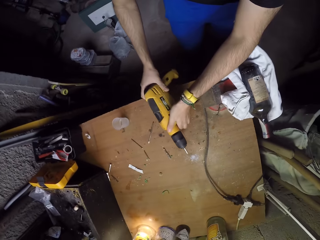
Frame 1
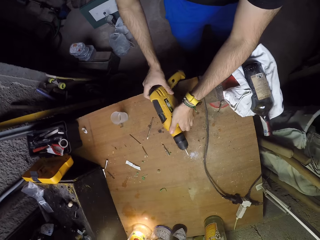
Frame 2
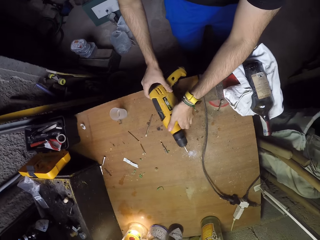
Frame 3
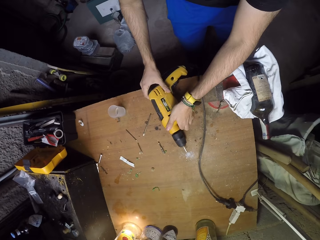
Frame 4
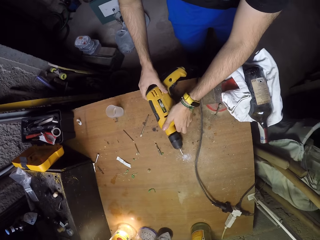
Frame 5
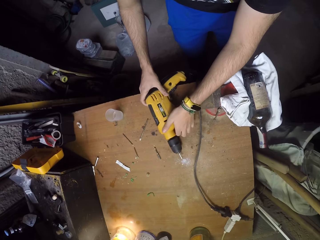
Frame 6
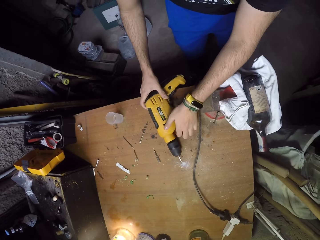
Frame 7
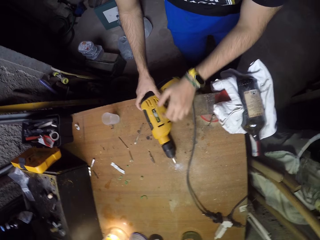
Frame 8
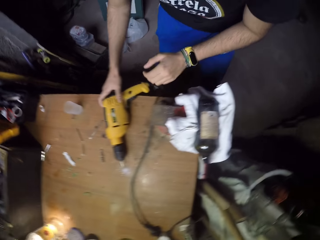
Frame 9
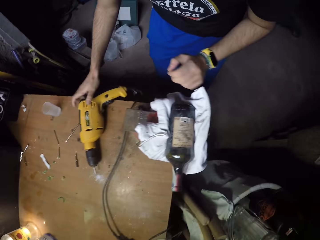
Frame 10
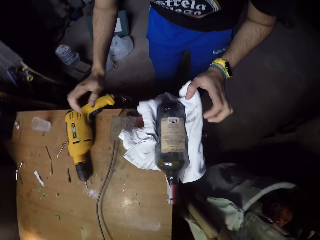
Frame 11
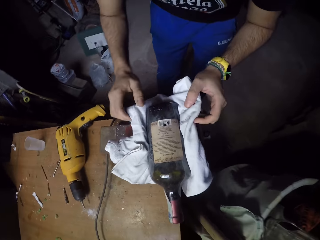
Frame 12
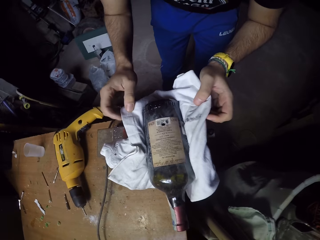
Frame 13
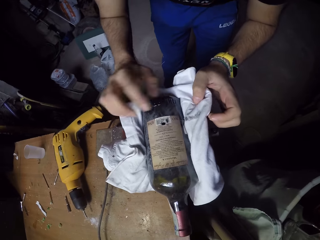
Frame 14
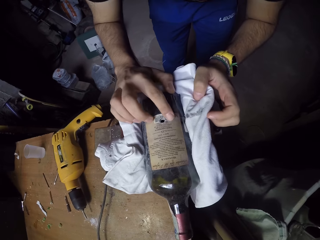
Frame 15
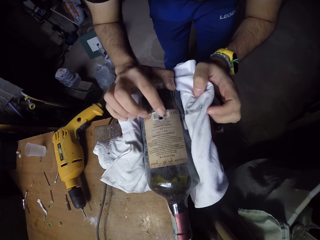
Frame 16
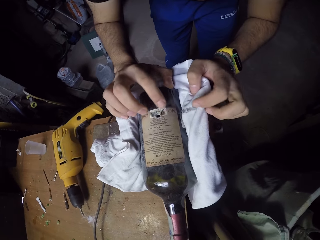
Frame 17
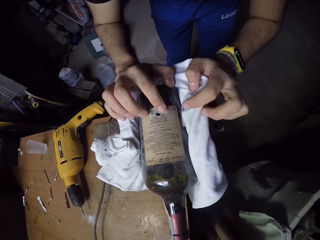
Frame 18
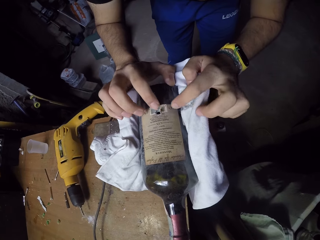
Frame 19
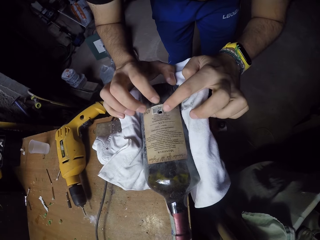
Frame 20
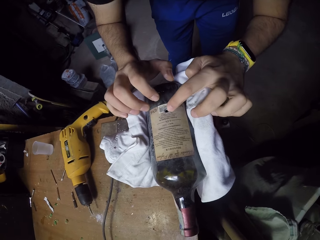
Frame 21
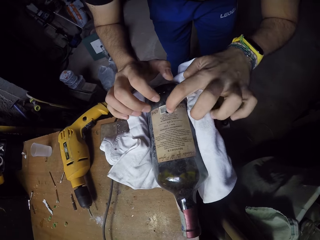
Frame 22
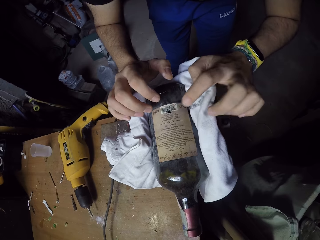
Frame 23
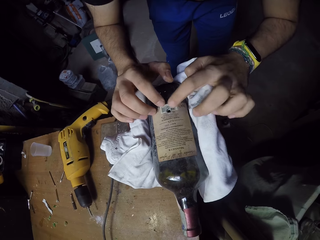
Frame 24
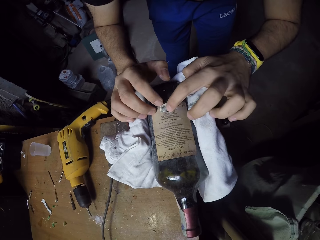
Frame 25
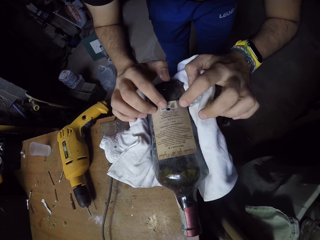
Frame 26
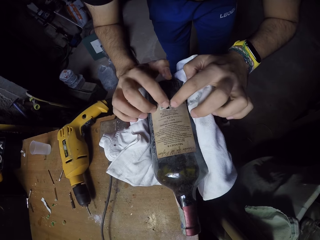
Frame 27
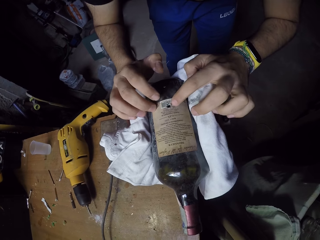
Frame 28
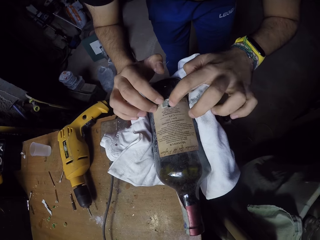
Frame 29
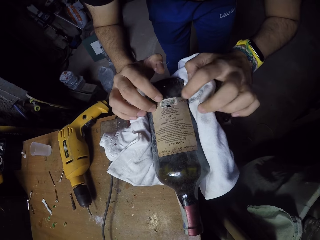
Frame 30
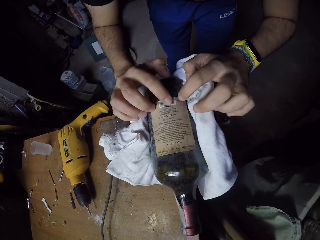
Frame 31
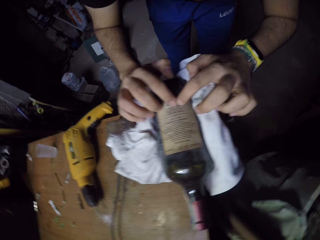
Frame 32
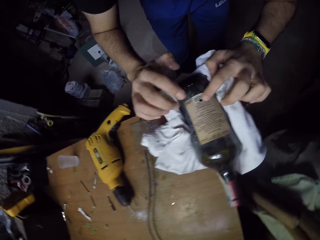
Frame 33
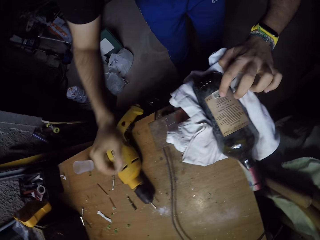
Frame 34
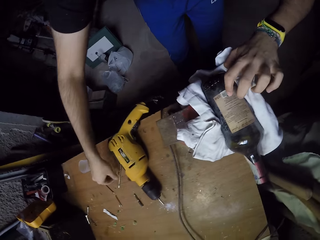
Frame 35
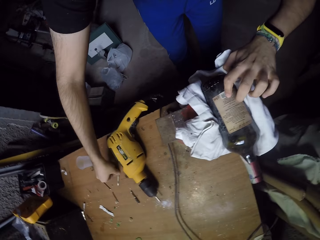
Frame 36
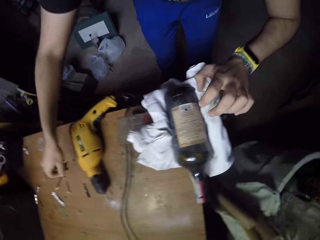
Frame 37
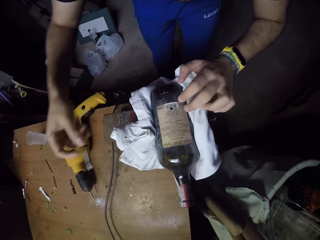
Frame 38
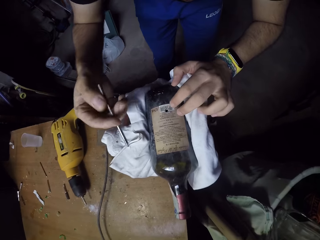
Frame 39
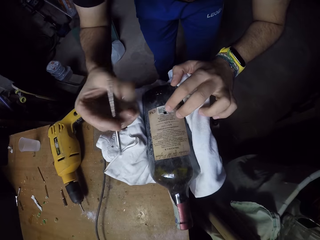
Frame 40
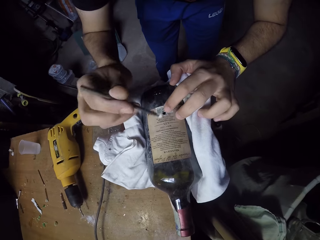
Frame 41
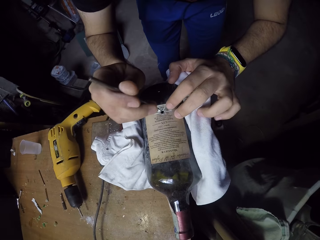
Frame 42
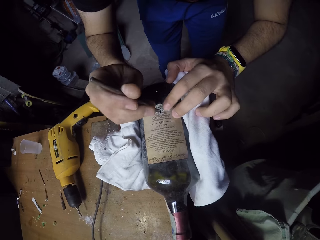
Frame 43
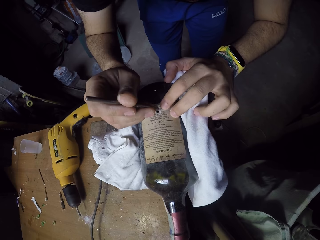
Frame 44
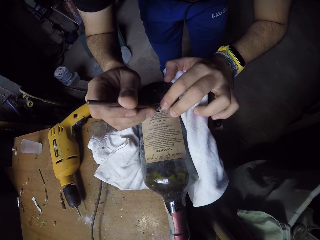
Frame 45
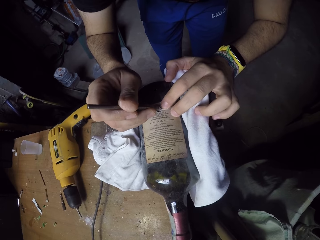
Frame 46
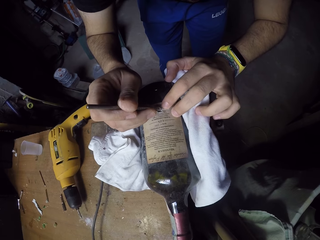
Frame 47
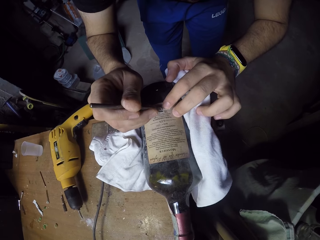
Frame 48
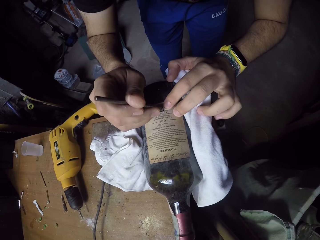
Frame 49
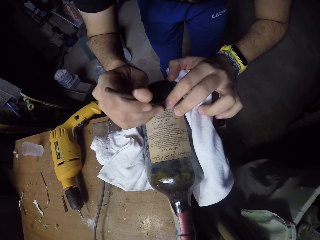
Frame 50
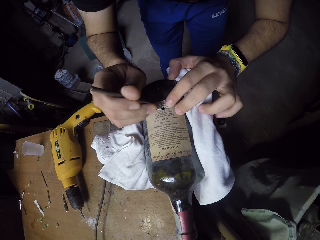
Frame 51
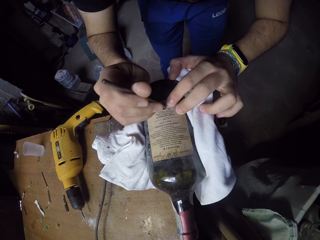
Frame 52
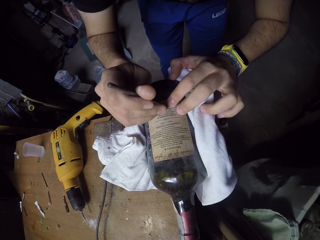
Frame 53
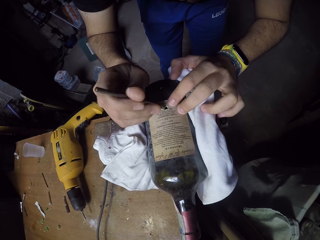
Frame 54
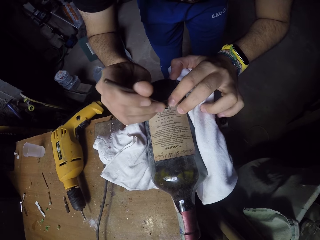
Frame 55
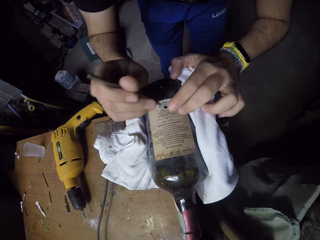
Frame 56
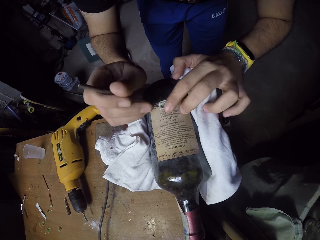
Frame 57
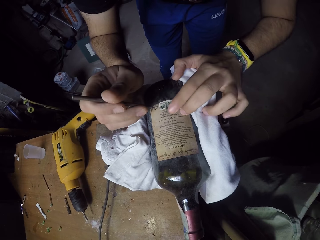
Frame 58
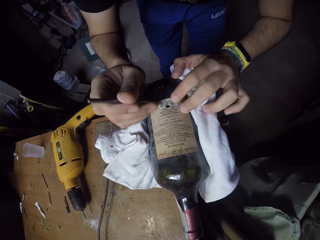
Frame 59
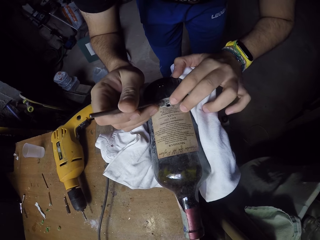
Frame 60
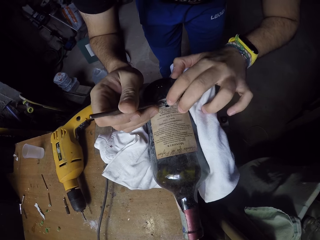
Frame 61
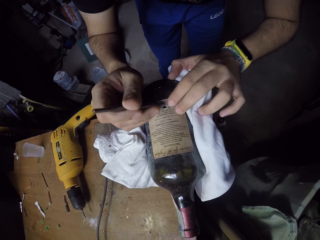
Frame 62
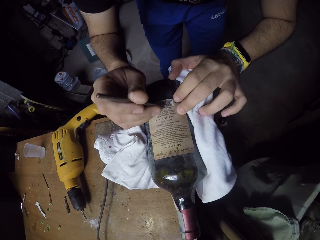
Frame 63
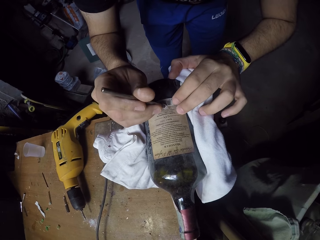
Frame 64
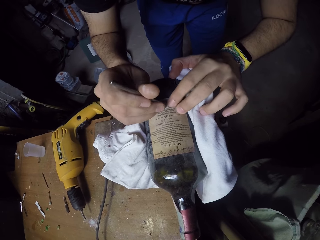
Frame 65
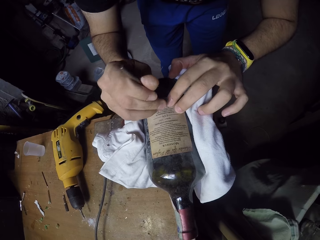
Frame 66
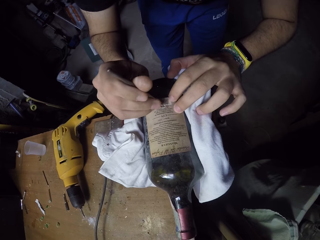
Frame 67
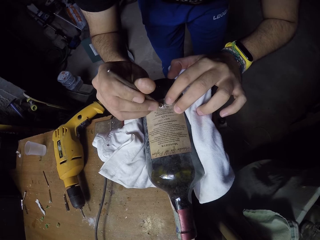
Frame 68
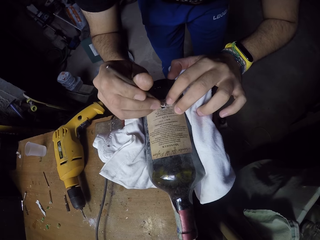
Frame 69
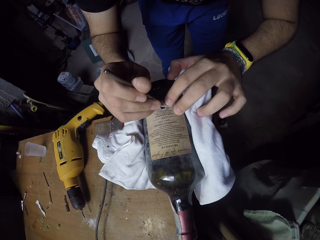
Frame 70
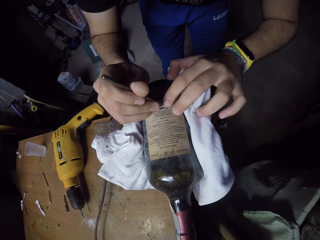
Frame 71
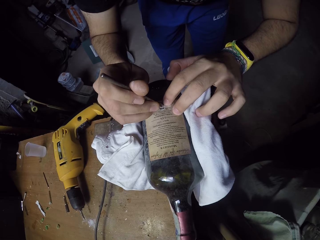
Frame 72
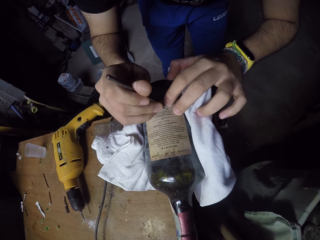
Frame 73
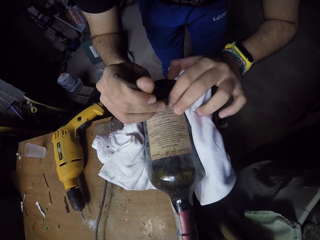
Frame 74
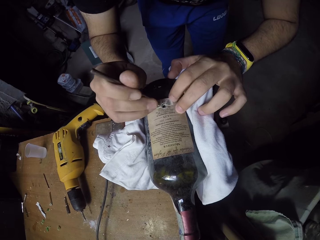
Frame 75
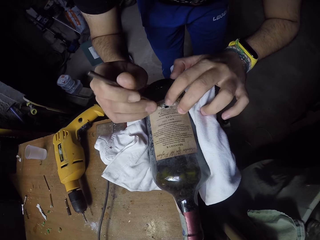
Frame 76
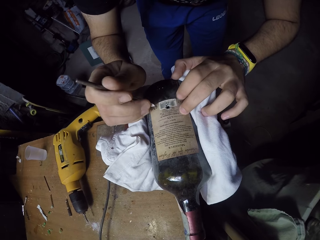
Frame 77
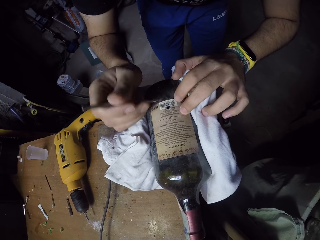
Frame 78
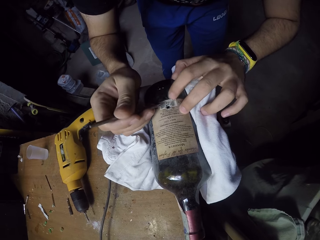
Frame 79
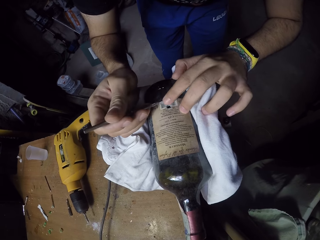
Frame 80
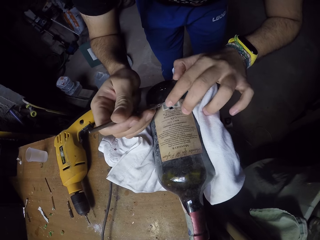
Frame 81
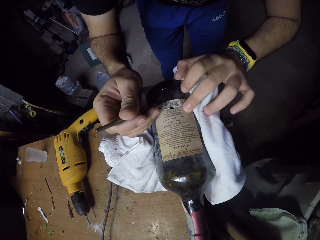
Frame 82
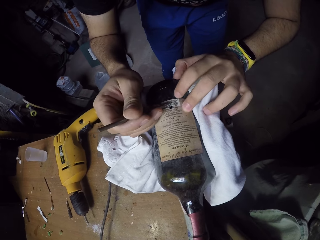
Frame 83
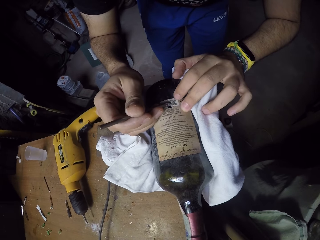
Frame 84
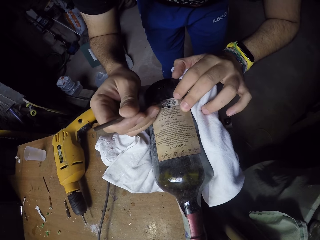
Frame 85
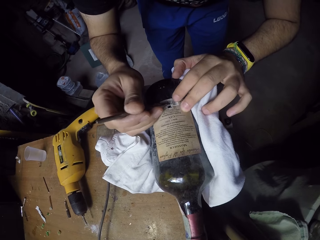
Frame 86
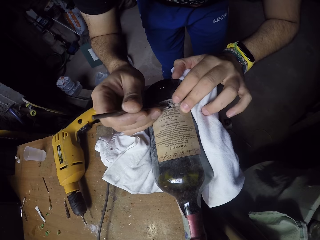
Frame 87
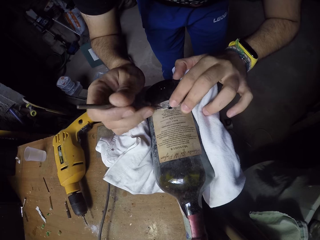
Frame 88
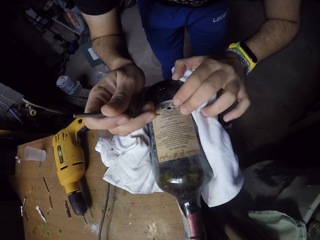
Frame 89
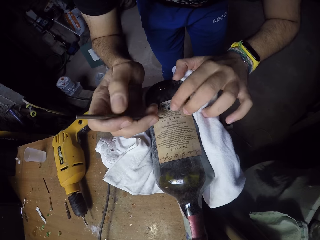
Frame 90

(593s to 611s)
The camera wearer drops the hand drill machine on the table with both hands. He touches the cloth under the bottle with both his hands. He touches a surface of the bottle with both hands. He removes particles from the bottle. He picks up a drill bit from the table with his right hand. He inserts the drill bit in a hole in the bottle with his right hand. He removes particles with the drill bit. He touches the hole with his left hand. He inserts the drill bit in a hole in the bottle with his right hand.

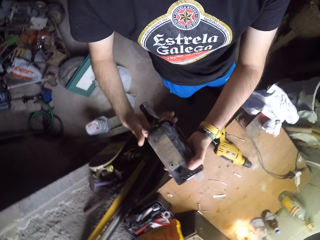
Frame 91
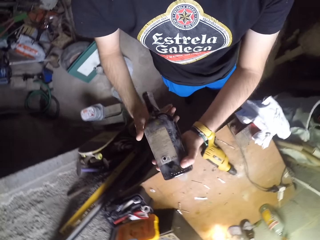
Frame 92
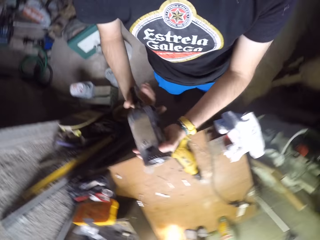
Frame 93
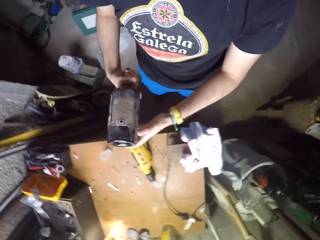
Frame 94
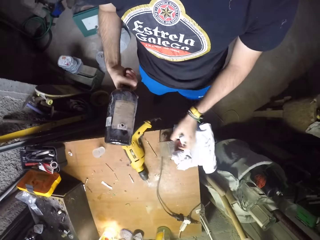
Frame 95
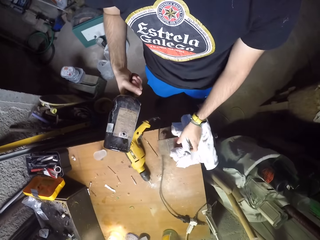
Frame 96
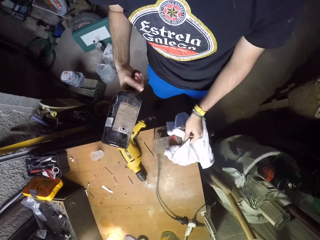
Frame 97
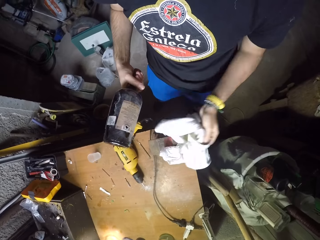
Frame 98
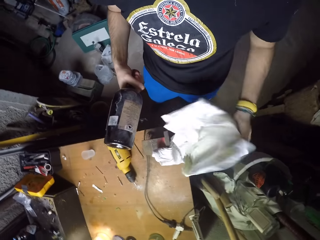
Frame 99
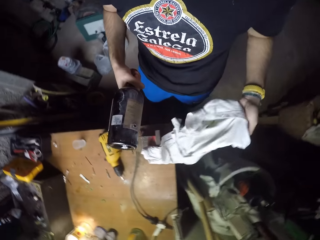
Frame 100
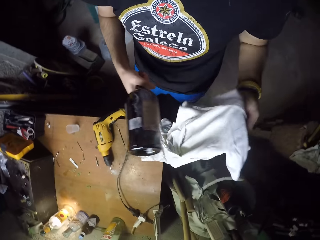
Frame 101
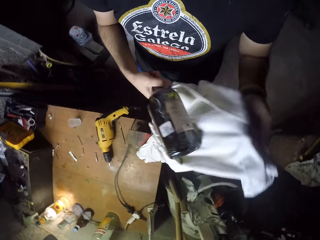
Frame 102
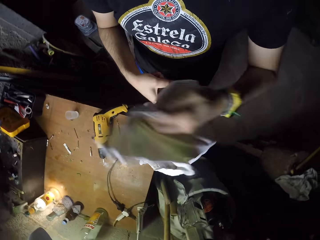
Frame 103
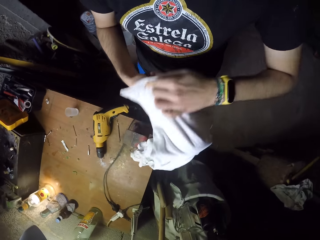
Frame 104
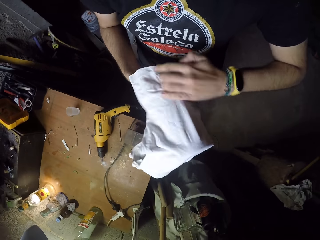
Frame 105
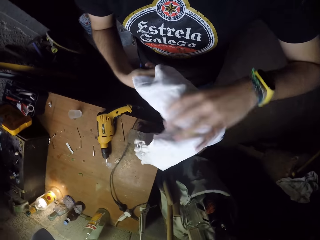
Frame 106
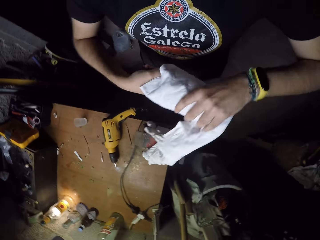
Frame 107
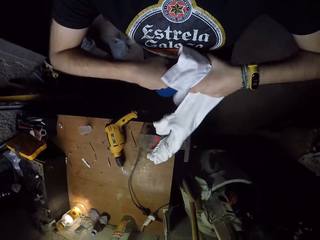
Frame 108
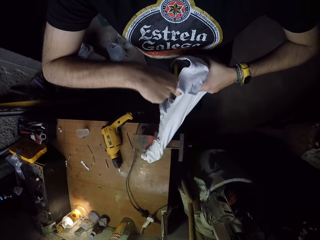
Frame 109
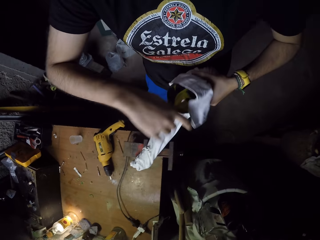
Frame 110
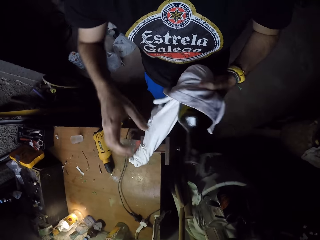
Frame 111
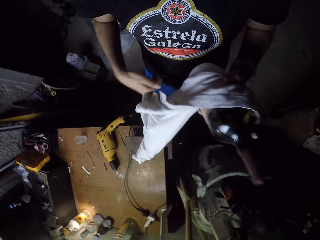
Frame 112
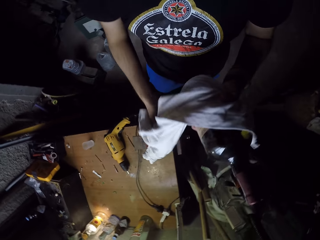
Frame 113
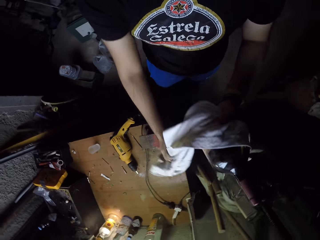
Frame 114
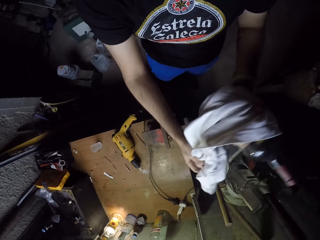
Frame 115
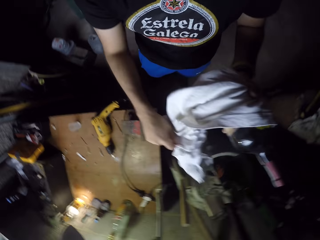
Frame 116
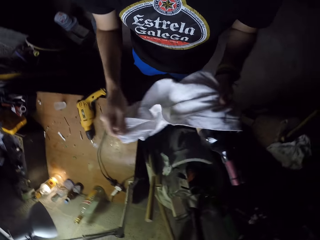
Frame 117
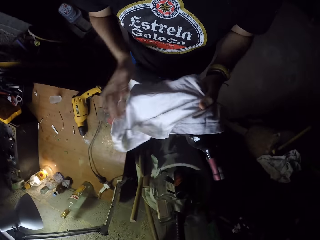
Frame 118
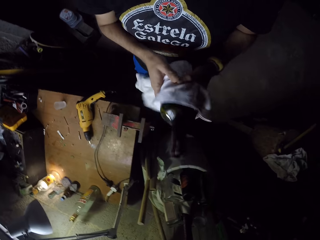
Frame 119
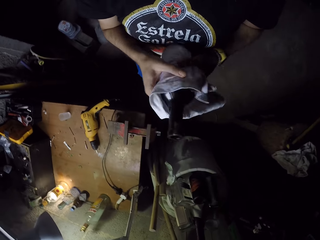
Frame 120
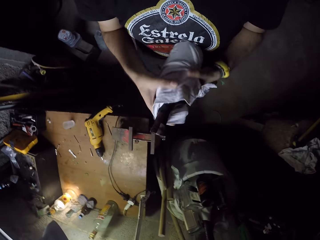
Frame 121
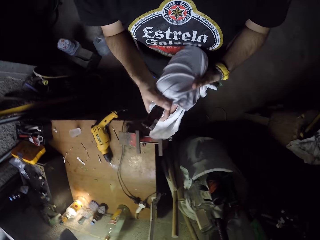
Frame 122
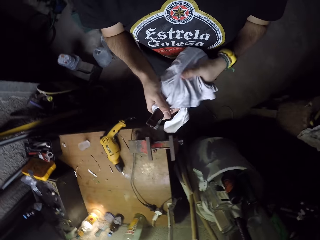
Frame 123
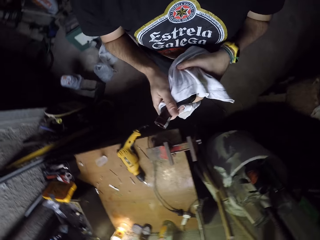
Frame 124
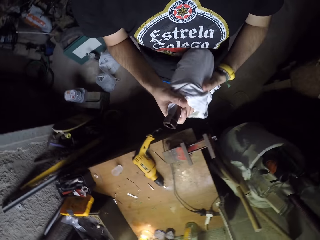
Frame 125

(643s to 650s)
The camera wearer picks up the white cloth with his left hand. He cleans the bottle with the white cloth.
